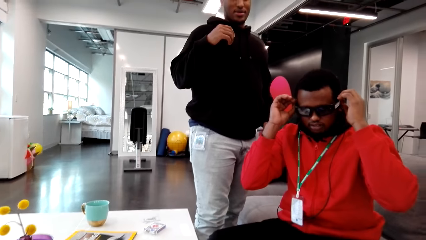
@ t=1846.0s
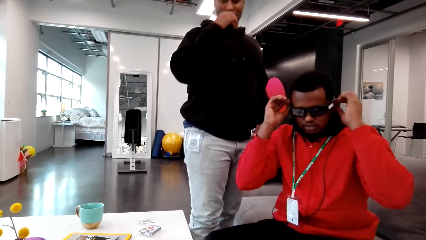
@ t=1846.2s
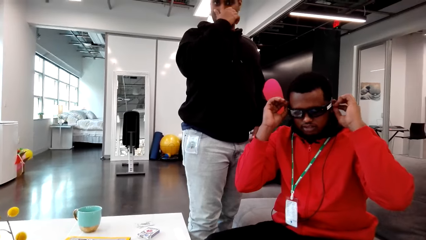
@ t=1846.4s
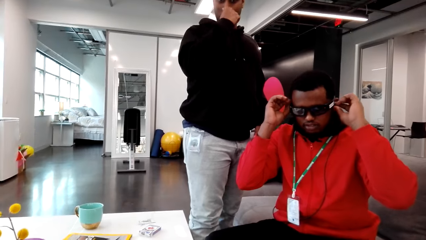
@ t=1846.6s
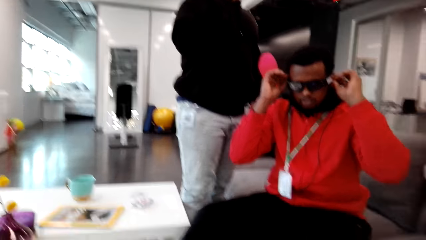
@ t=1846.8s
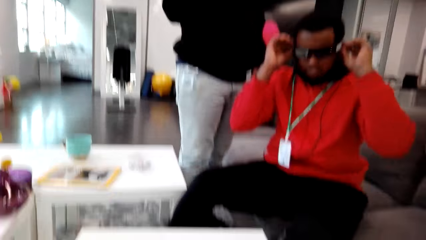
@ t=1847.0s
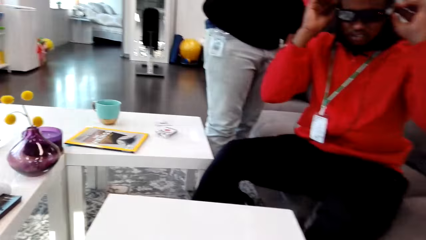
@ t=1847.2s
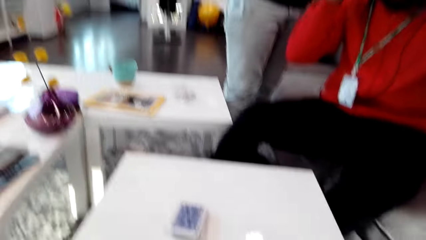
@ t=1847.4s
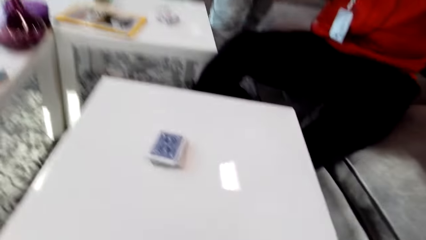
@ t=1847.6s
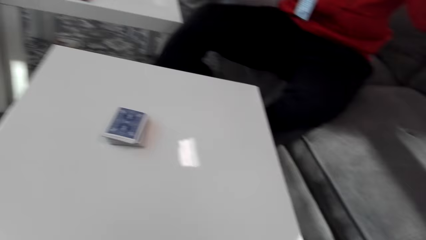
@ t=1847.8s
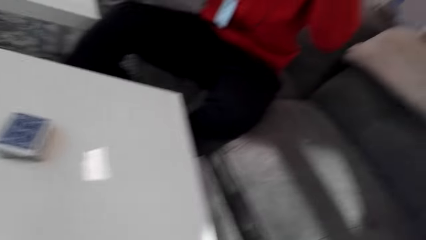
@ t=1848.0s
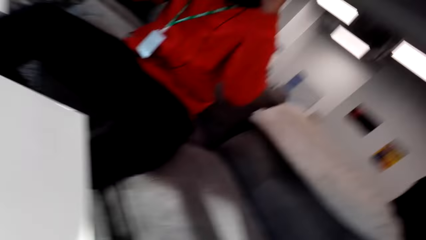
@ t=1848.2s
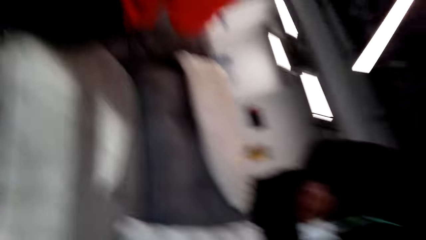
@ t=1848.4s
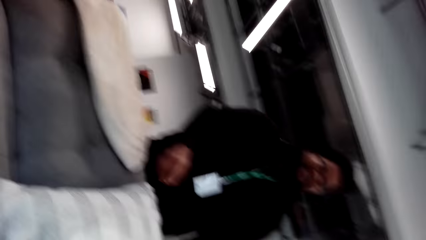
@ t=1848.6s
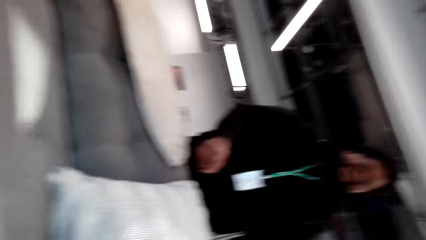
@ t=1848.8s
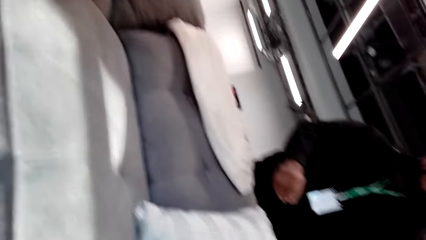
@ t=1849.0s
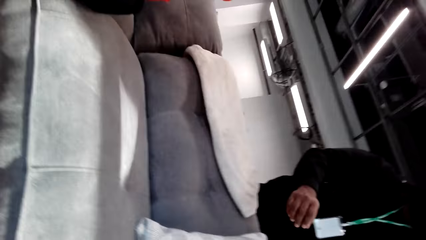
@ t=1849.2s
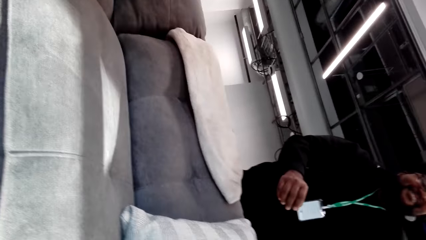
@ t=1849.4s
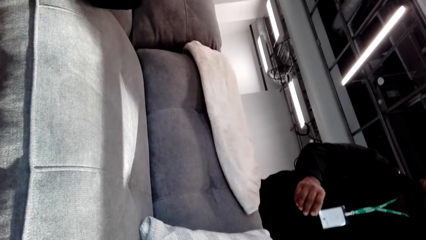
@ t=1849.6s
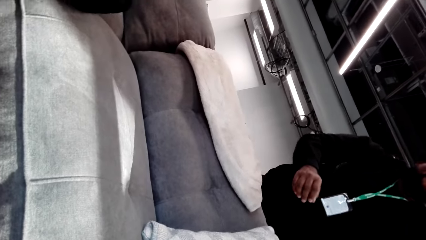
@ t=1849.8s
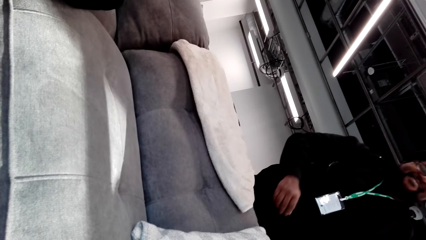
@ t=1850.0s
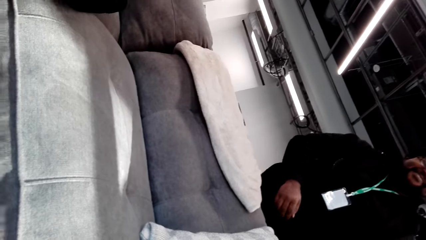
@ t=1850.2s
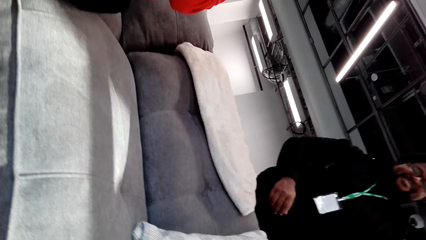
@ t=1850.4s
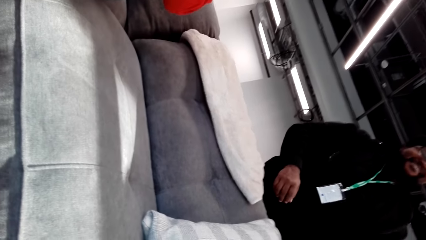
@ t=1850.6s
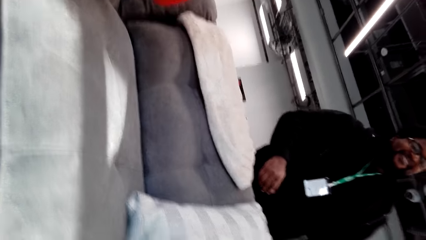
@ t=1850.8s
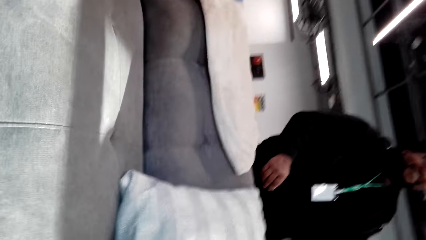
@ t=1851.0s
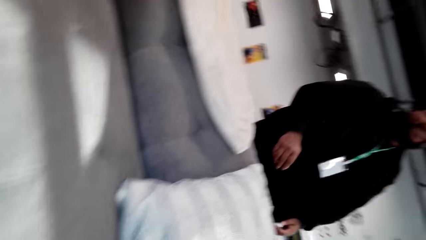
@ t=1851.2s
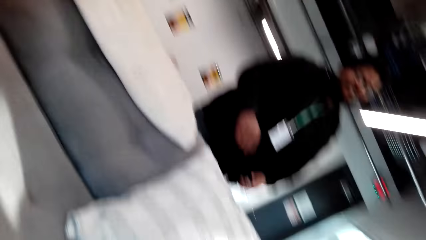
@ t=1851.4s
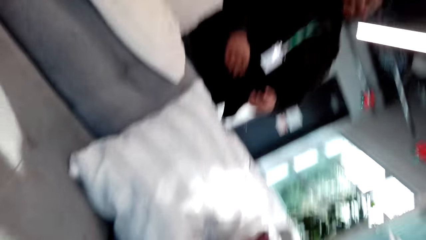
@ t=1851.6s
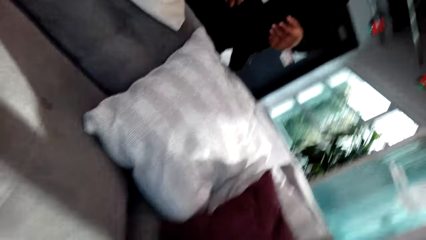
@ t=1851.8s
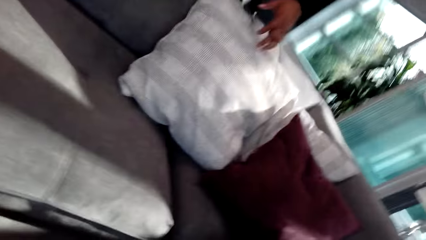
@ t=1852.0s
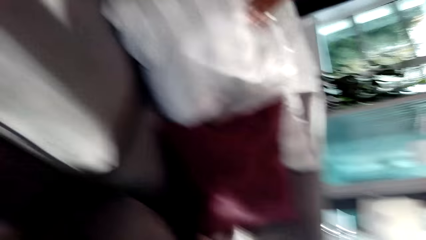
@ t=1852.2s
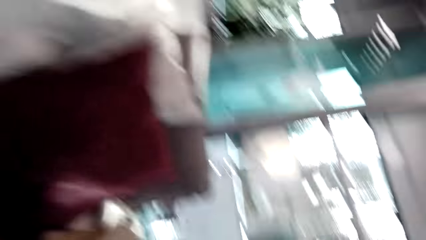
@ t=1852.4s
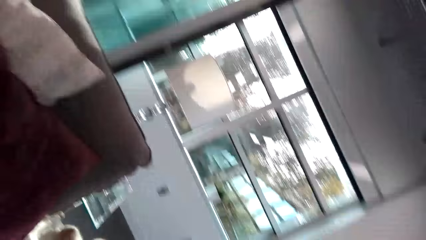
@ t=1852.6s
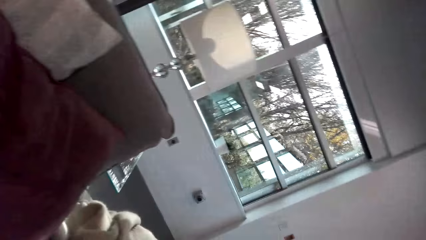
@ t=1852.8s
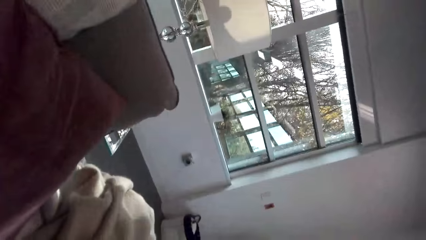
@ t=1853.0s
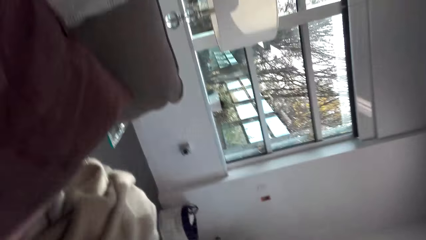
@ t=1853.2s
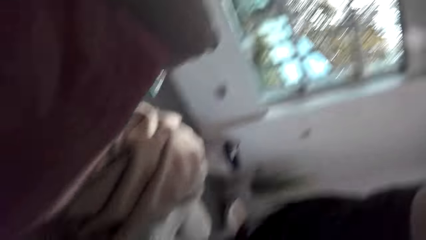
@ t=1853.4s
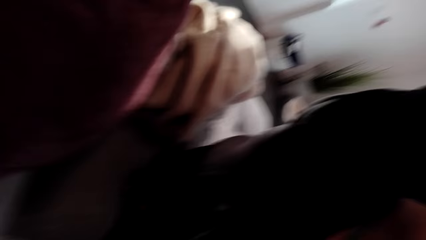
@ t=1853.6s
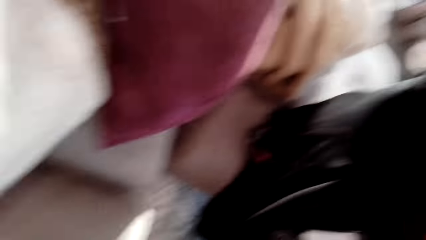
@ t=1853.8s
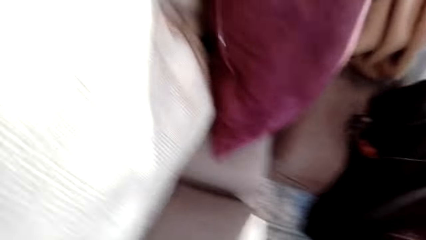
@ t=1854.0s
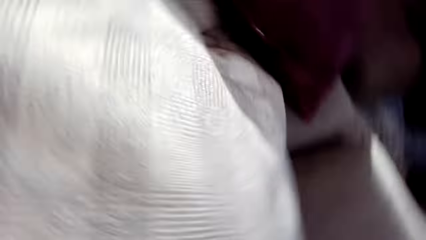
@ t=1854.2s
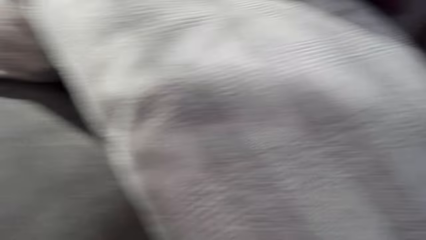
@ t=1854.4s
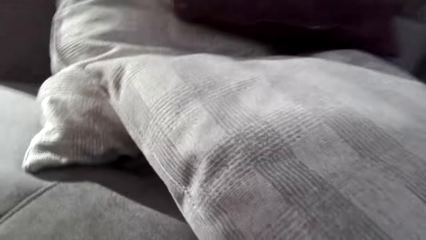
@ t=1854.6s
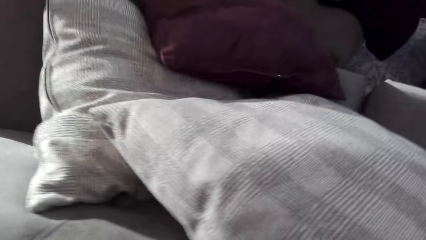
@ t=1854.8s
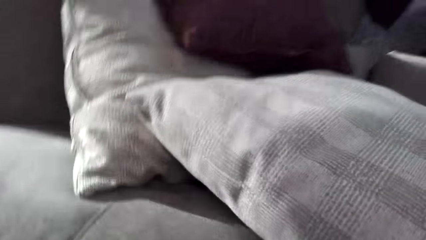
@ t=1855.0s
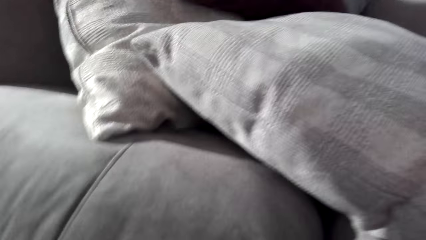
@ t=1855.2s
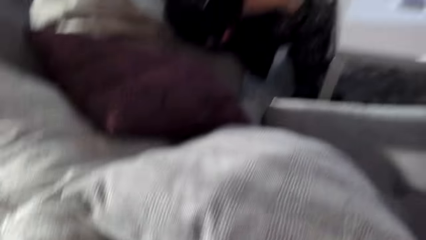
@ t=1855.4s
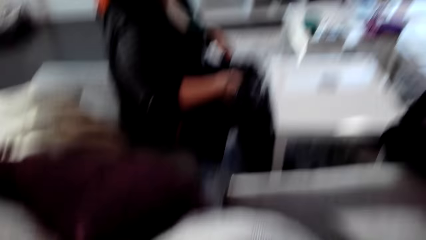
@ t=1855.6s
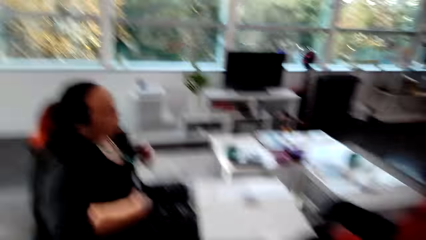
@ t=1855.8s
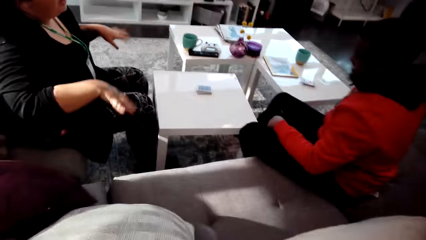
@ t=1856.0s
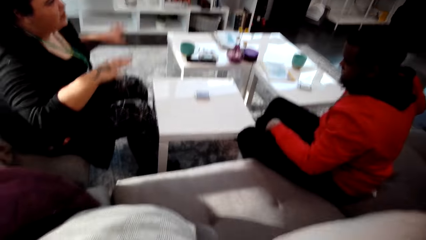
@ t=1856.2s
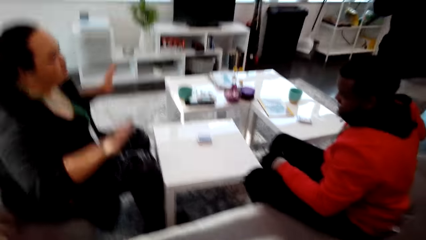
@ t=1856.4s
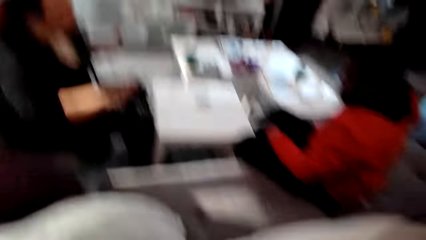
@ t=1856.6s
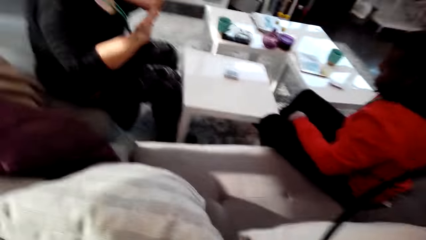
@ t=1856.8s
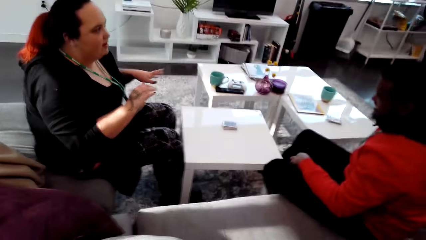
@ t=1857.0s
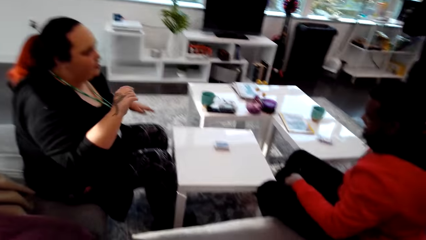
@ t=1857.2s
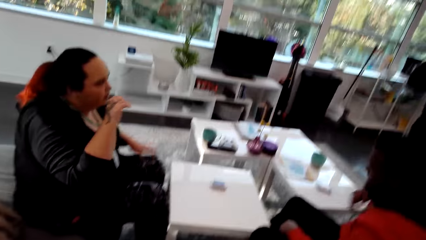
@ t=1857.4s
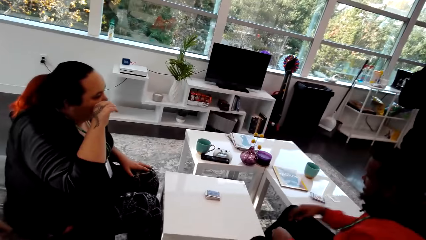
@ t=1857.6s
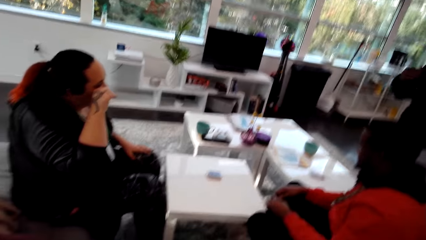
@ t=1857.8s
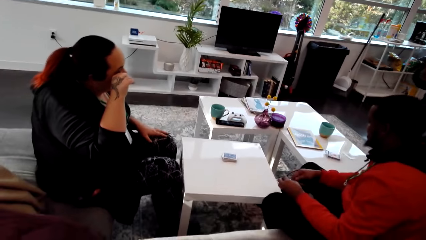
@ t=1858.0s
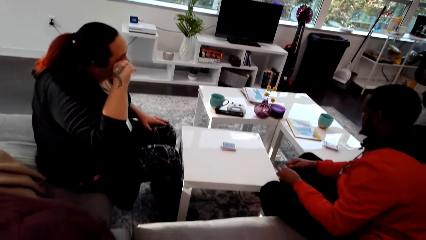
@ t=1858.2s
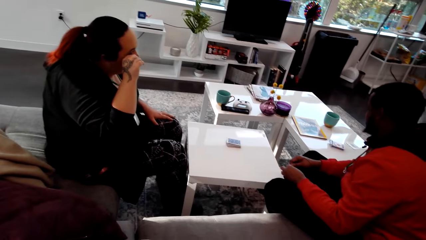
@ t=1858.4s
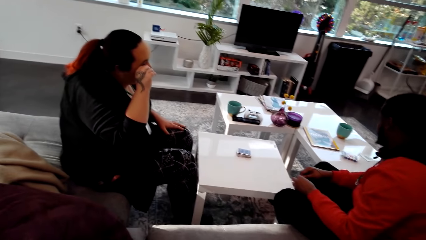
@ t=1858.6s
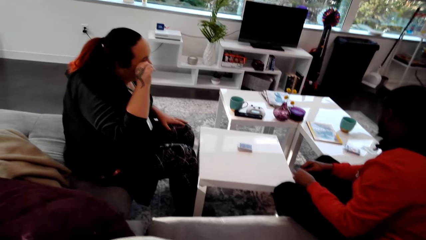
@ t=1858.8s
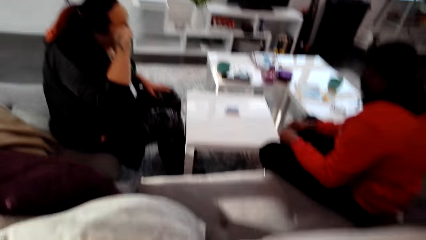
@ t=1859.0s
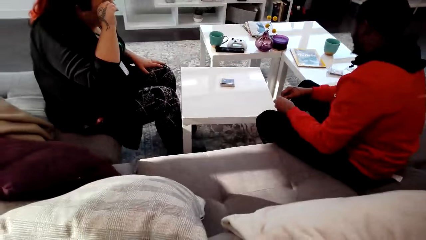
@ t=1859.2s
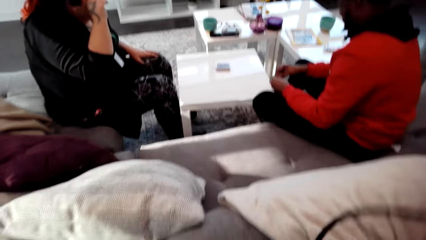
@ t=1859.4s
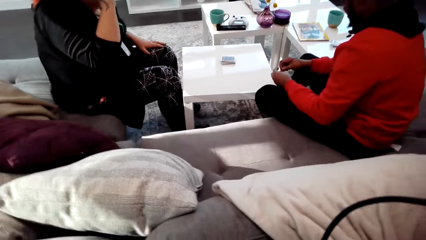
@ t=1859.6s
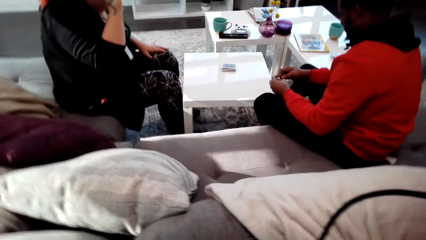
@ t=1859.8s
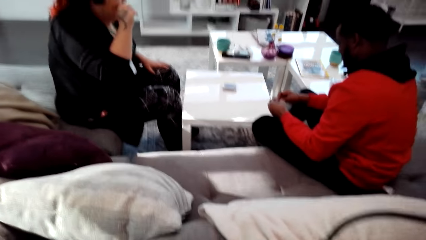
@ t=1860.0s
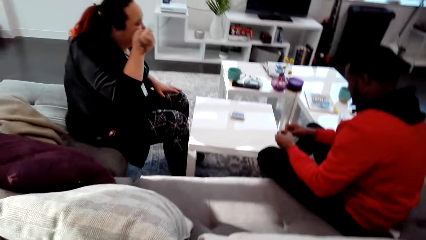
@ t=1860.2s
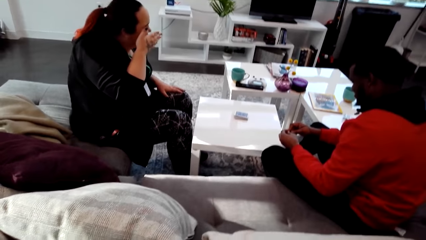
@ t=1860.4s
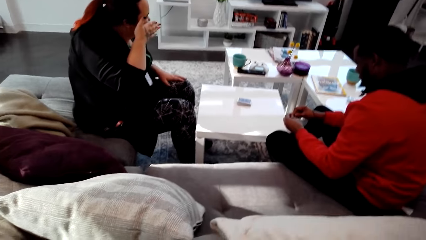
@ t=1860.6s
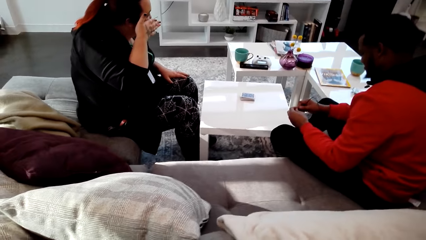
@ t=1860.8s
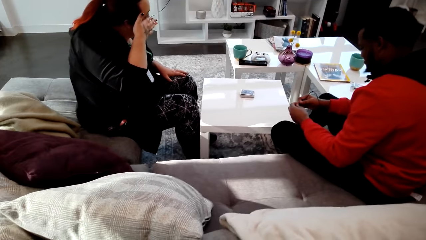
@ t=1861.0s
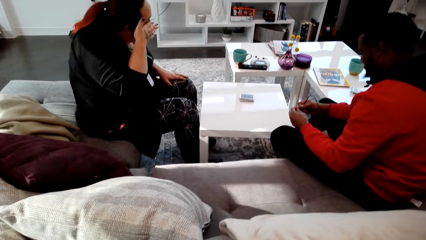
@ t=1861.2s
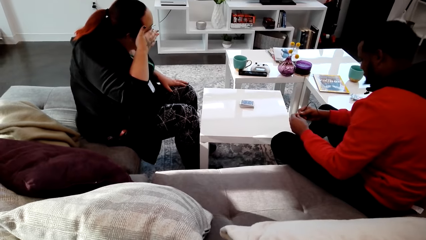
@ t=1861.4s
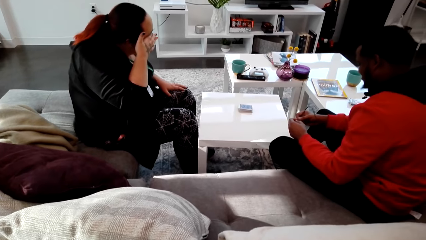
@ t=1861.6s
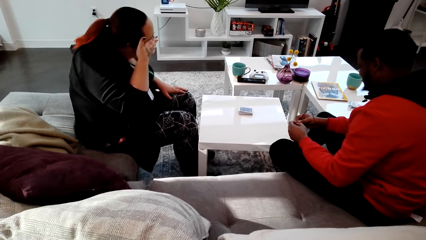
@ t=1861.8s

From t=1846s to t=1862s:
A man touches his sunglasses. The camera wearer talks. She removes the camera. She talks with another man. She laughs. A third man laughs. The camera wearer talks. She removes the camera from her face. The third man wears the camera.
